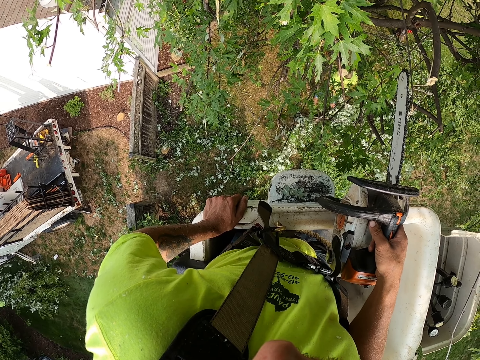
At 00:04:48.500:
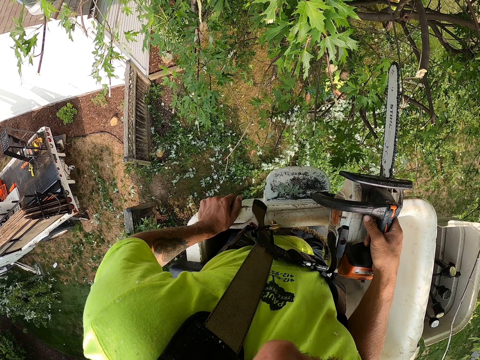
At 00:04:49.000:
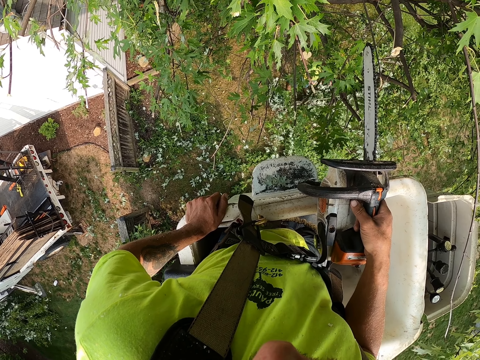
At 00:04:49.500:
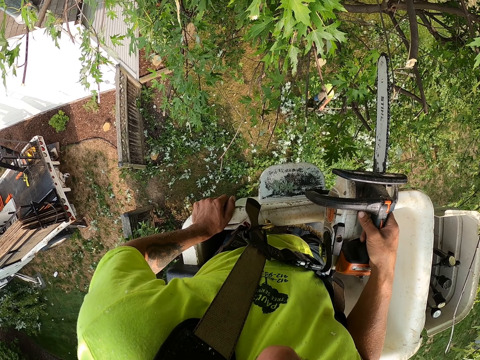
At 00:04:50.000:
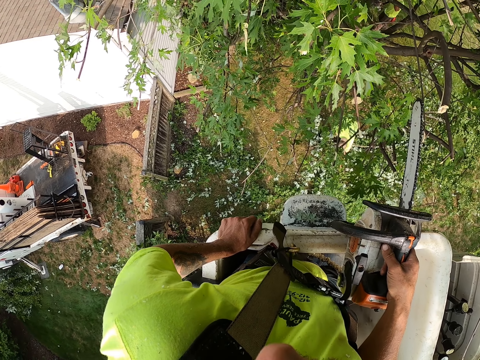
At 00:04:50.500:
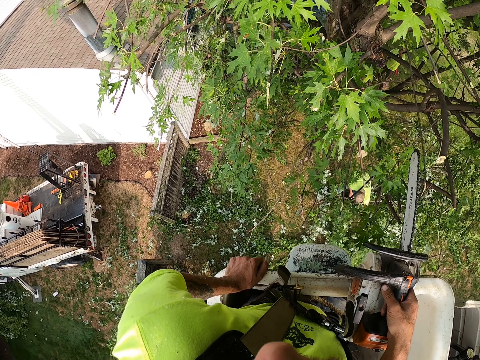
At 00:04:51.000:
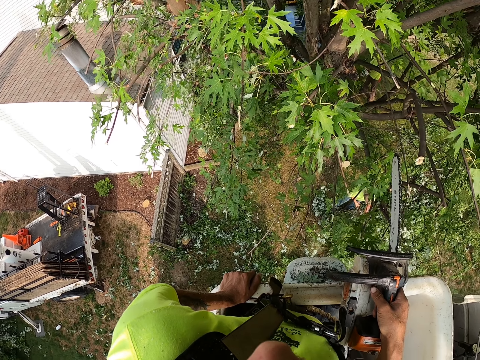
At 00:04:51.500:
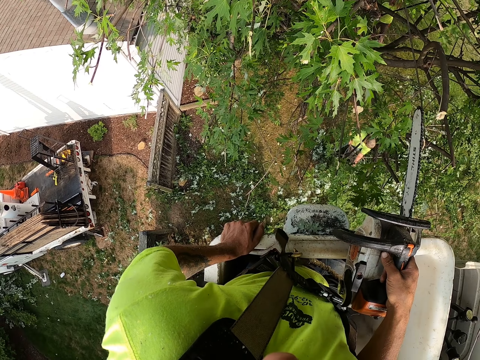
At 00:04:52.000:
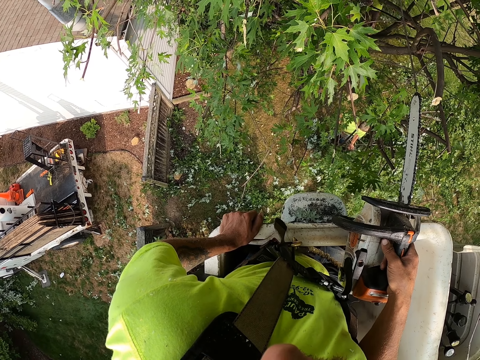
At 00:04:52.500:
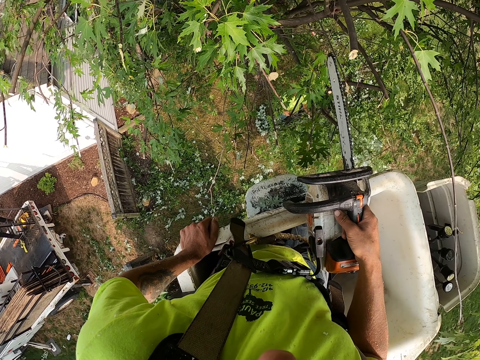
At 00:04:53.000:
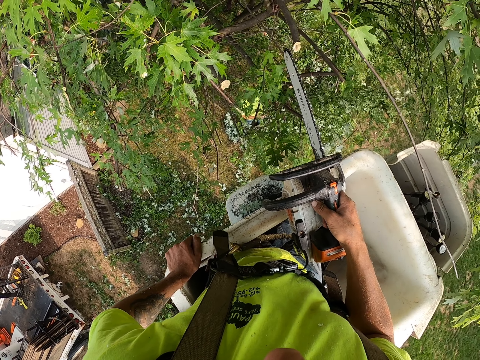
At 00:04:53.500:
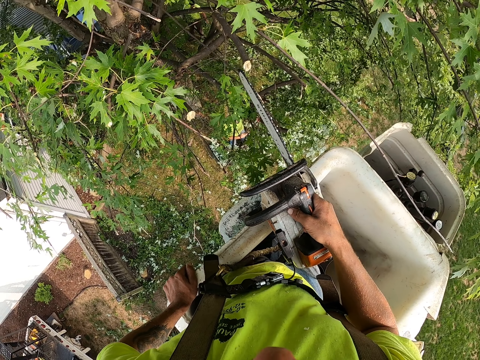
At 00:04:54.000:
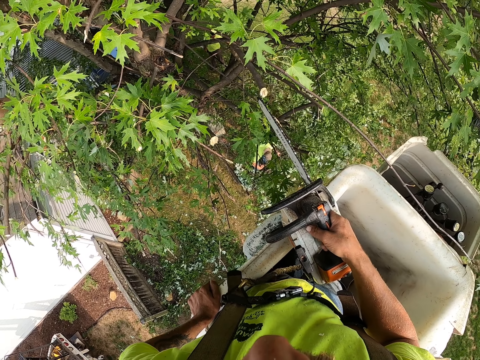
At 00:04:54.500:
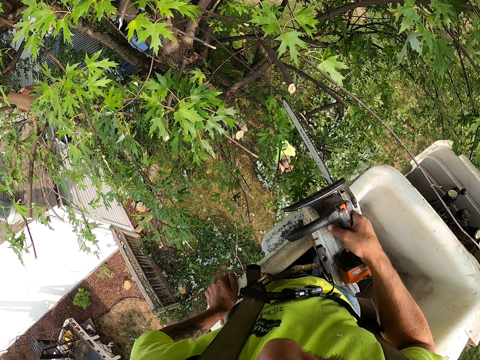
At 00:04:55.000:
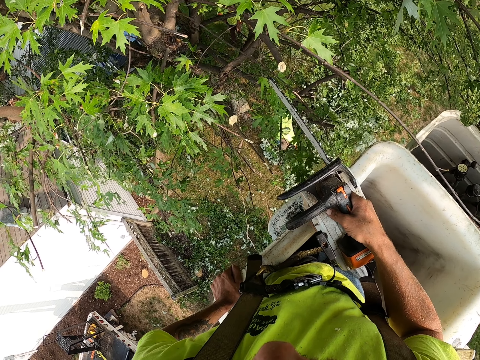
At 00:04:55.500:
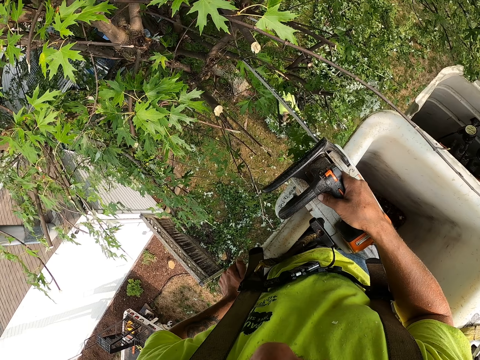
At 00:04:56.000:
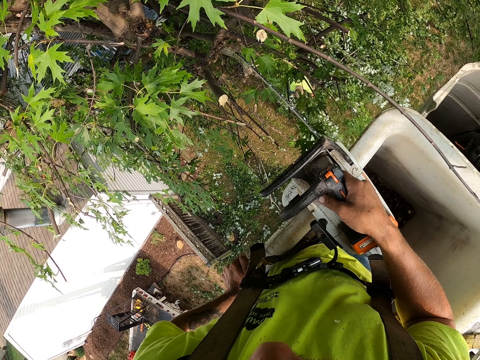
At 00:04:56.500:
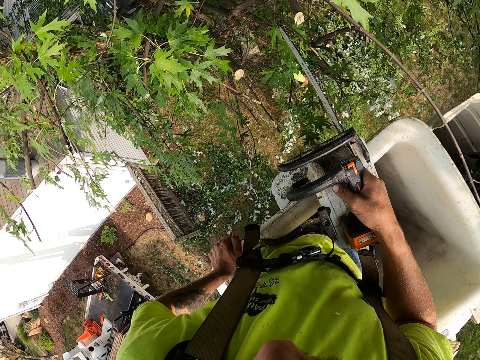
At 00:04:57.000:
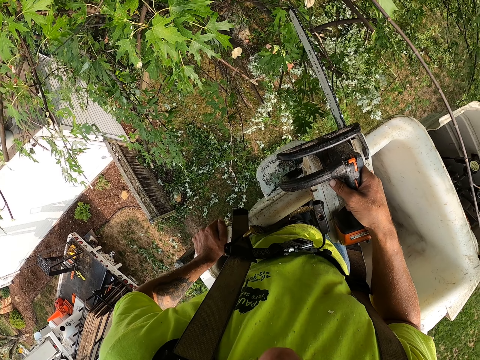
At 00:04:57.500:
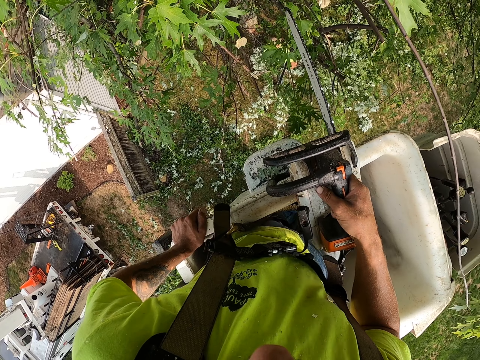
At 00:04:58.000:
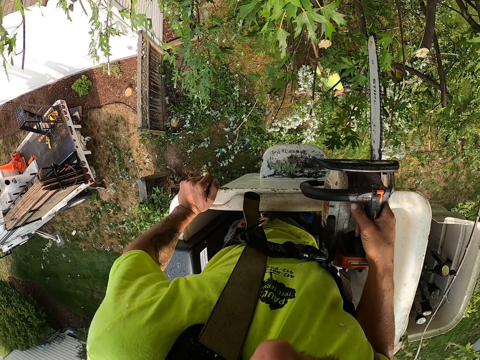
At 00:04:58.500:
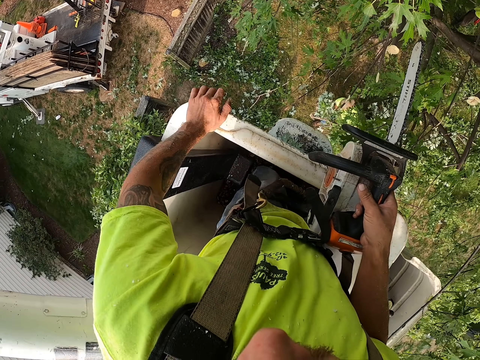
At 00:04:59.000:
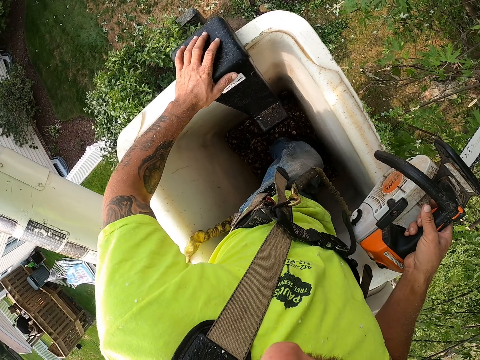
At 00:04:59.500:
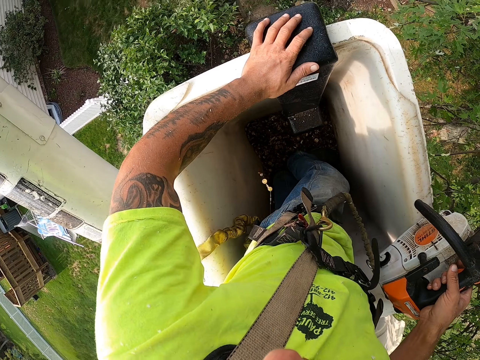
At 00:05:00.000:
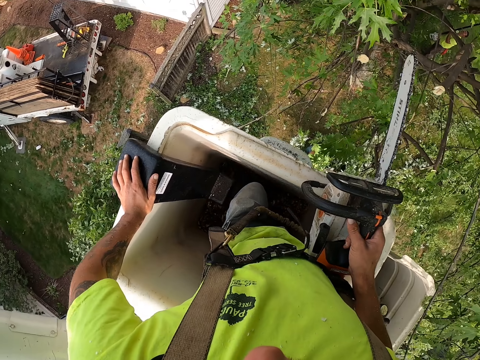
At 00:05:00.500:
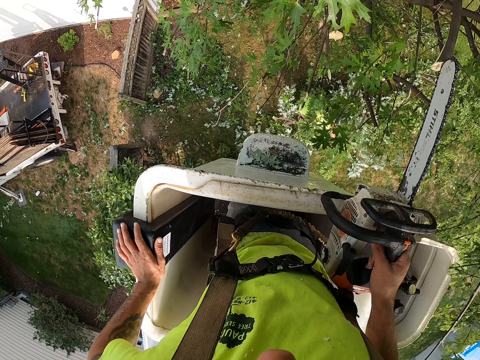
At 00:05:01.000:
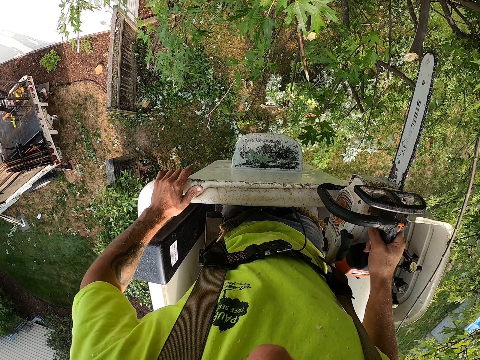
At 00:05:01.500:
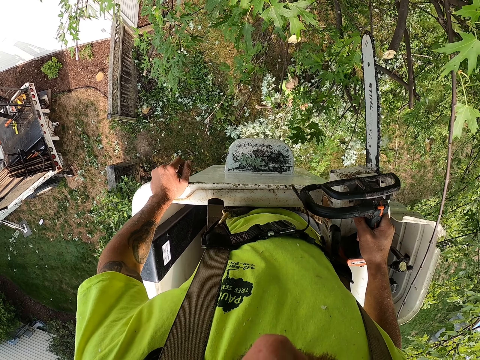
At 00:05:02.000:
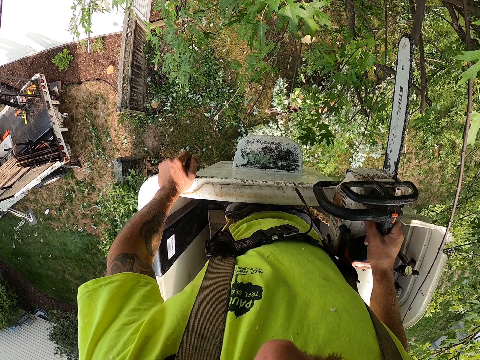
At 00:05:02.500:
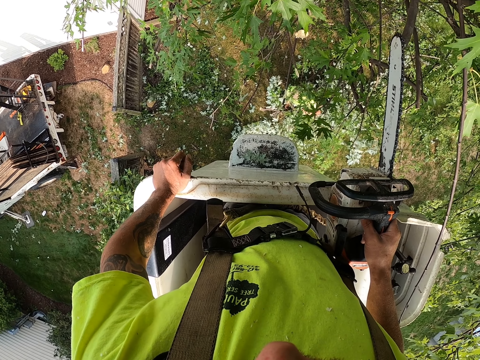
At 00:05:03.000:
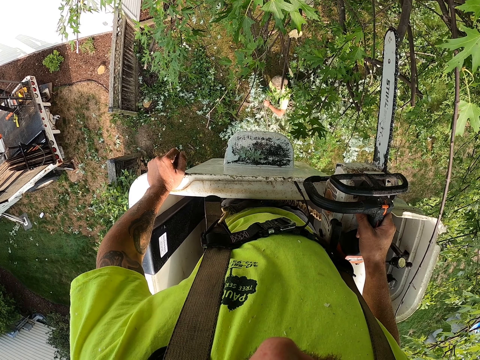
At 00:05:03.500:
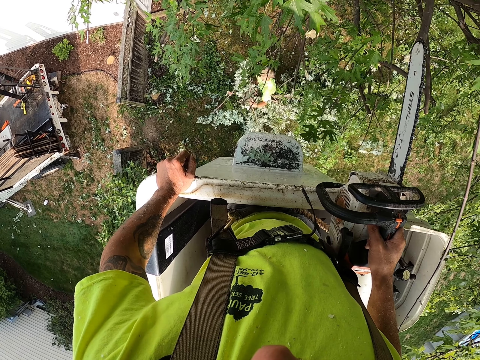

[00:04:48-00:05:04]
The man carries the tree branches with both hands. The camera wearer holds the container.

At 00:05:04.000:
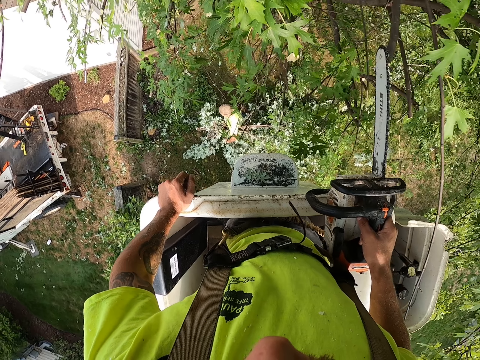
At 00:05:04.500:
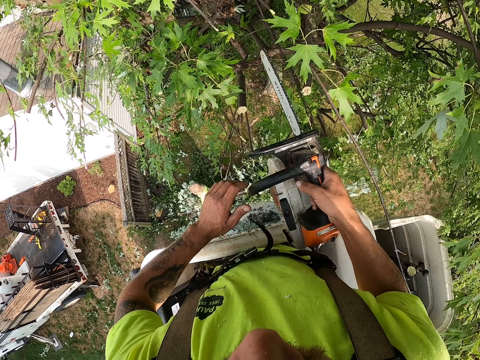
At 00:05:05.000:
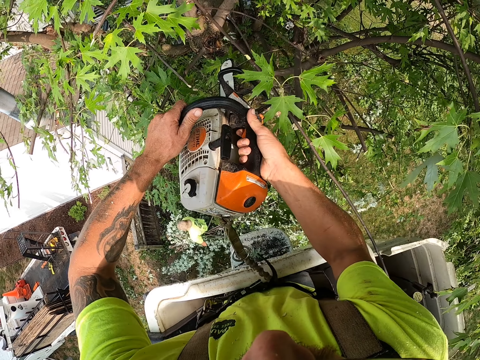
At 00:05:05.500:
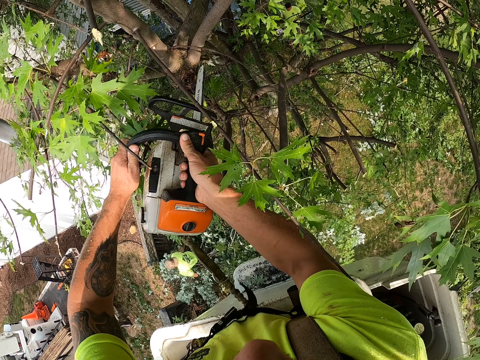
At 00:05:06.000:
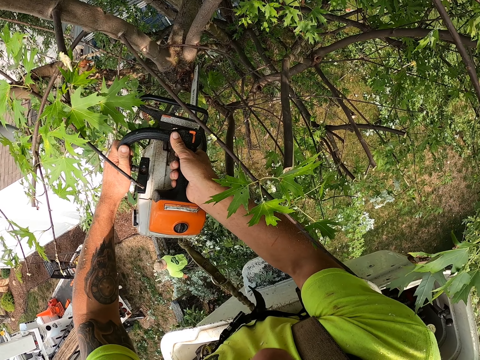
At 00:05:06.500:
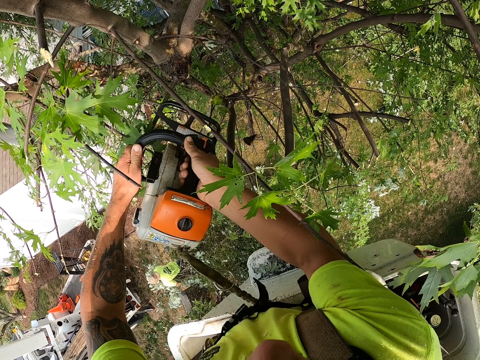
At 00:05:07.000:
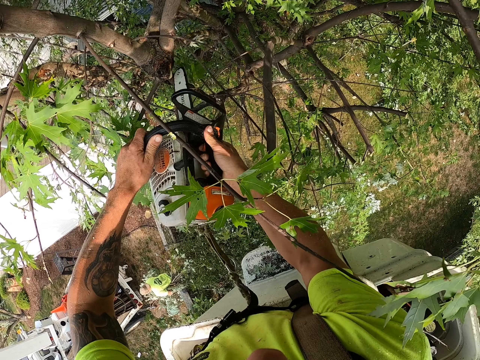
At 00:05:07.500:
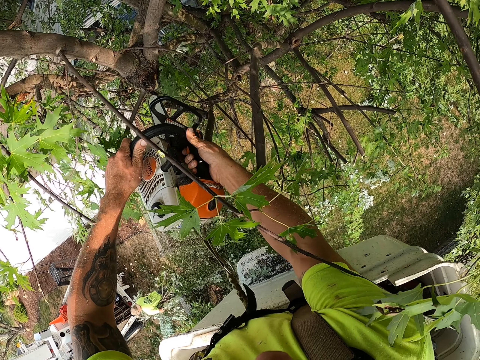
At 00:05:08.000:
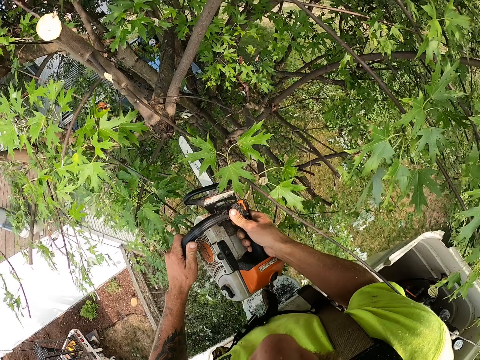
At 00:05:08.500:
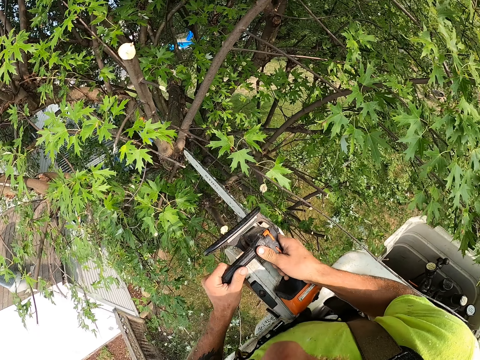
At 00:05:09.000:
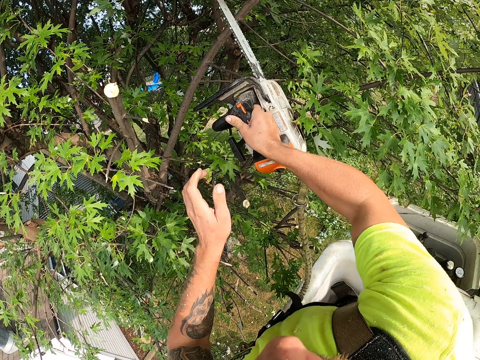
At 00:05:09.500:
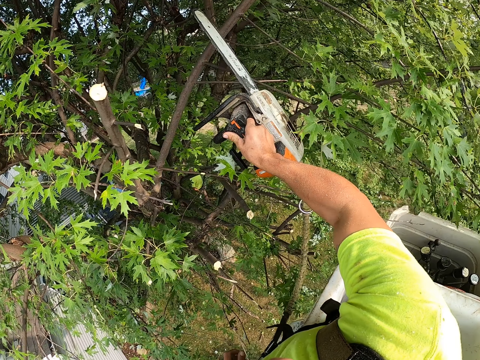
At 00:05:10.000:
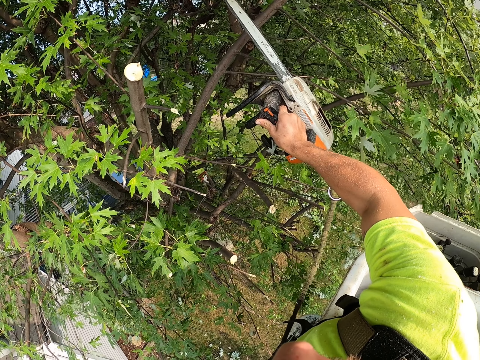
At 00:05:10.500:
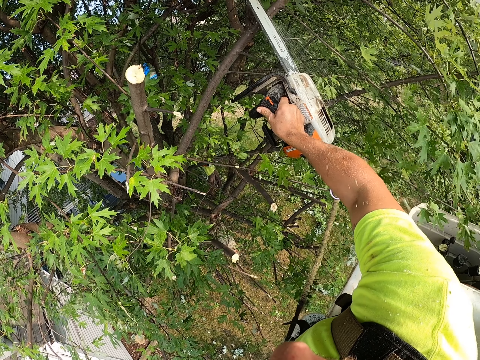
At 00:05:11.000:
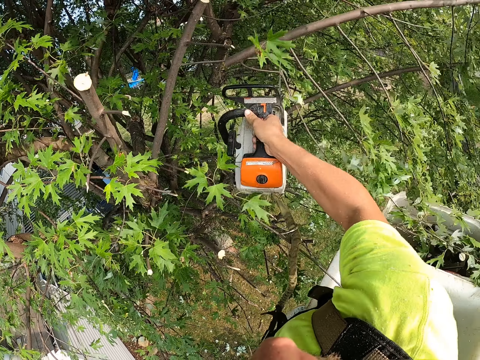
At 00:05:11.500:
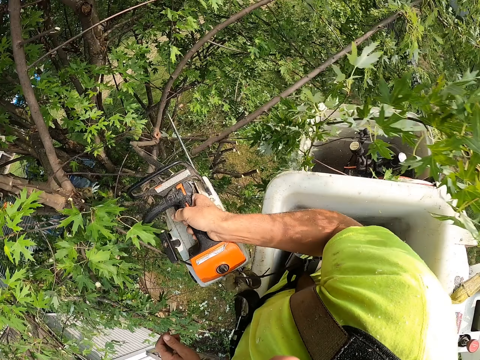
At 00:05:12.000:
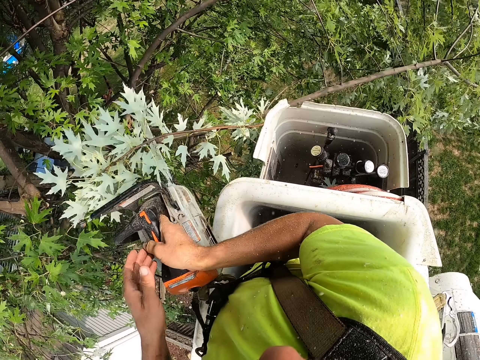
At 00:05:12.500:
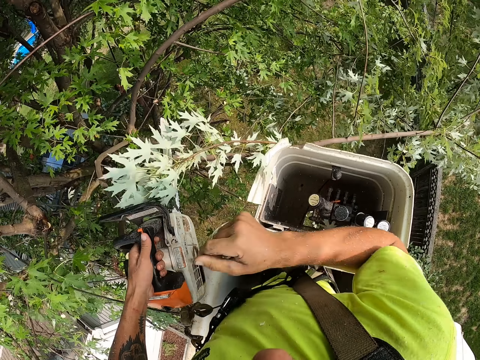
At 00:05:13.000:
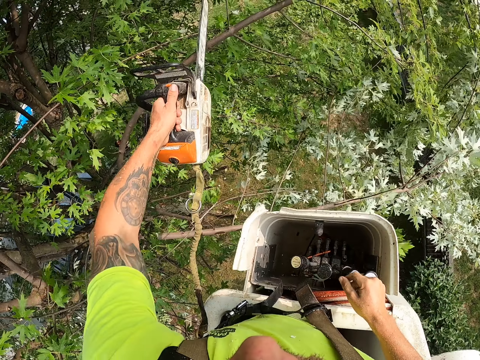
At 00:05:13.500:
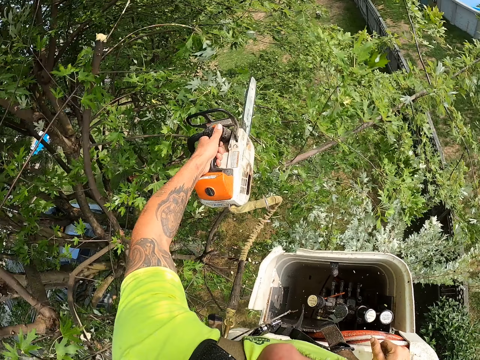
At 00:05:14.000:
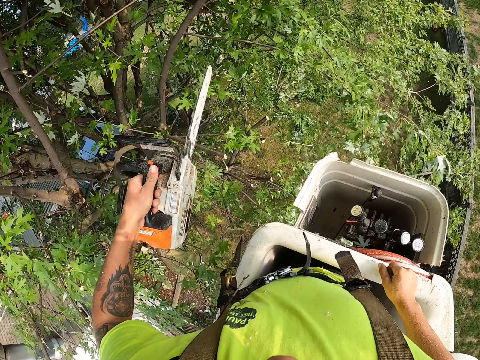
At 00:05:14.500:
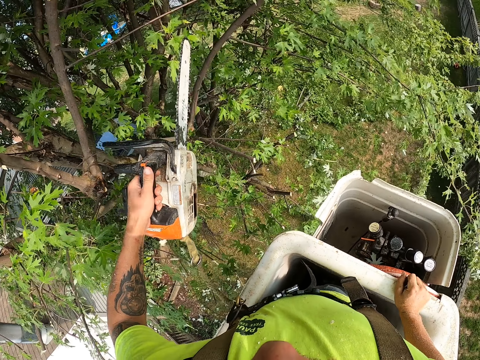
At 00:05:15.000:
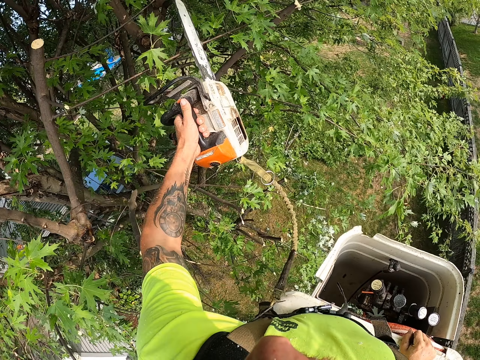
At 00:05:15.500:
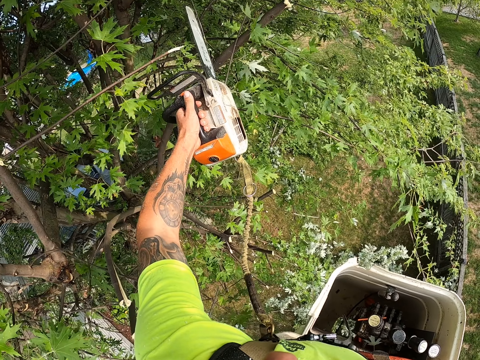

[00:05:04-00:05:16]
The camera wearer cuts a tree branch with the chain saw in both hands. He cuts a tree branch with the chain saw in his right hand. He passes the chain saw from his right hand to his left hand. He cuts a tree branch with the chain saw in his left hand.
